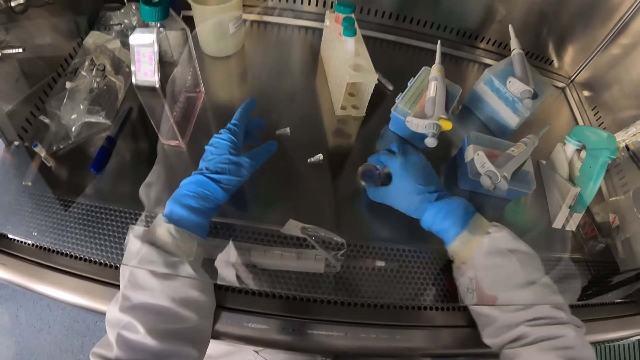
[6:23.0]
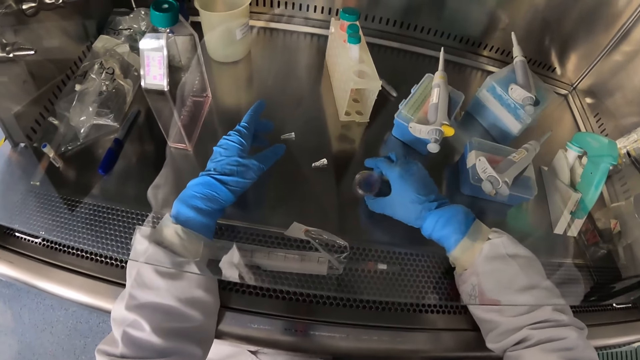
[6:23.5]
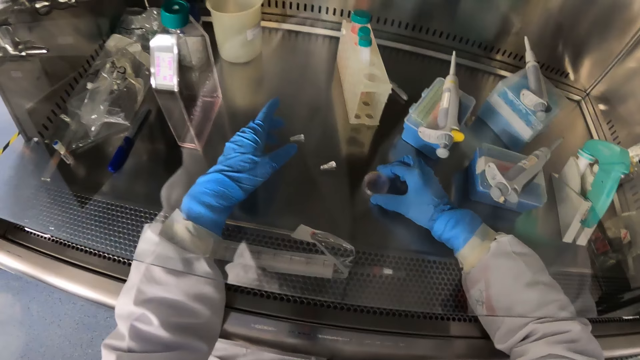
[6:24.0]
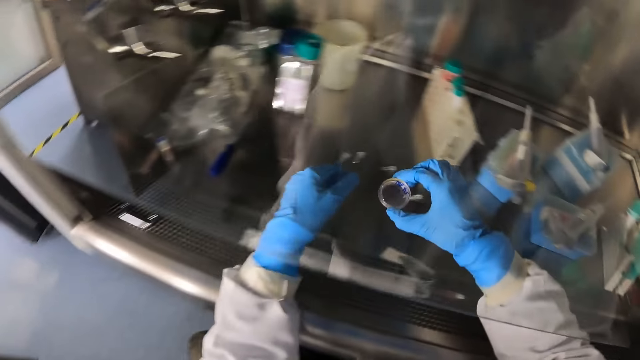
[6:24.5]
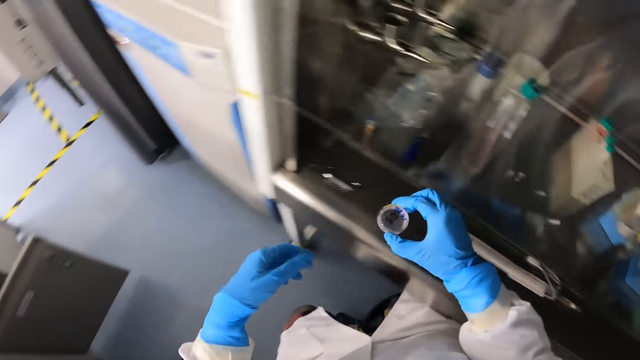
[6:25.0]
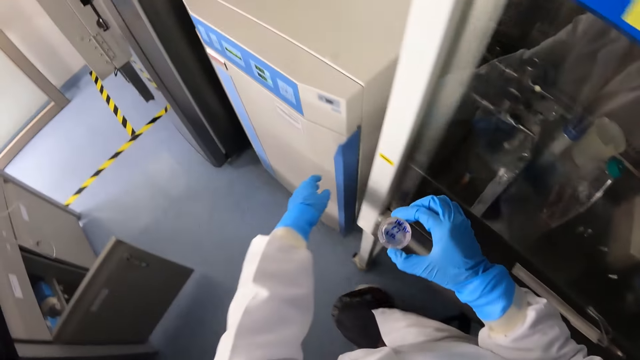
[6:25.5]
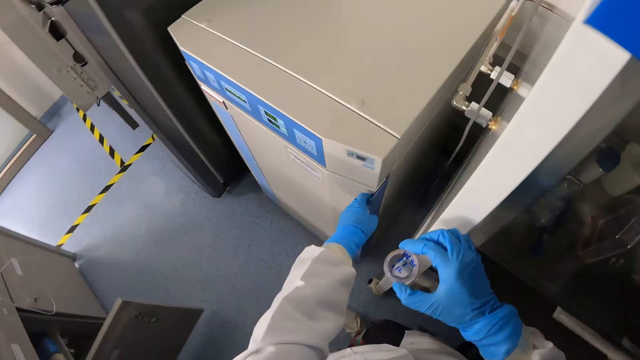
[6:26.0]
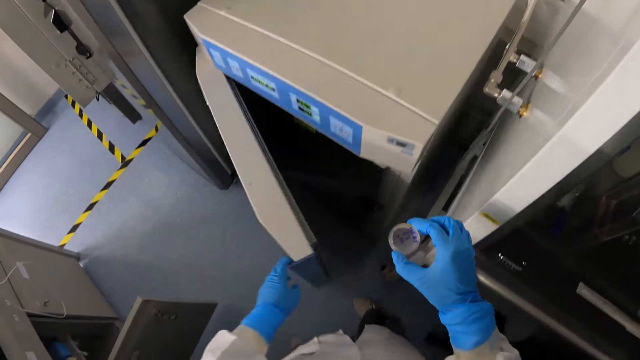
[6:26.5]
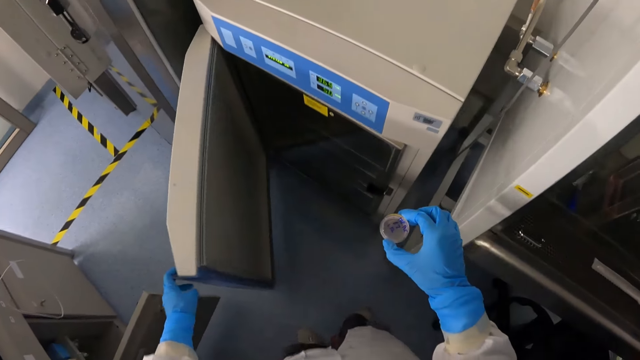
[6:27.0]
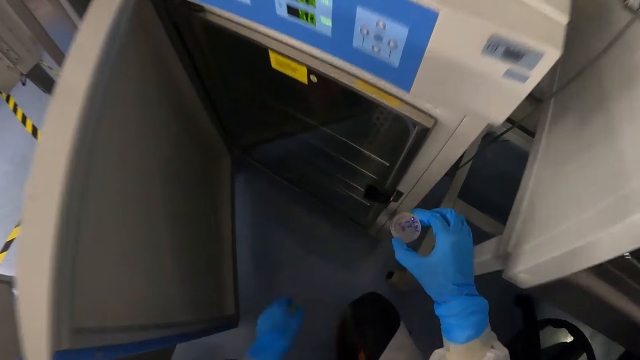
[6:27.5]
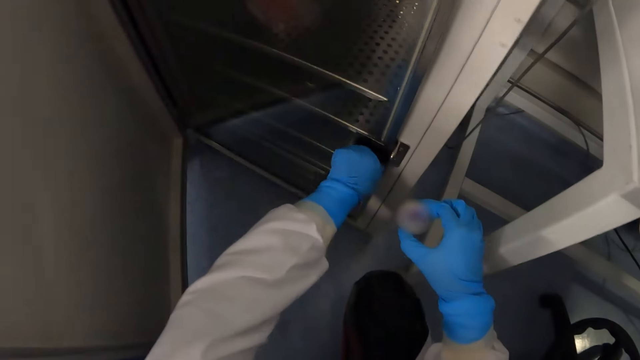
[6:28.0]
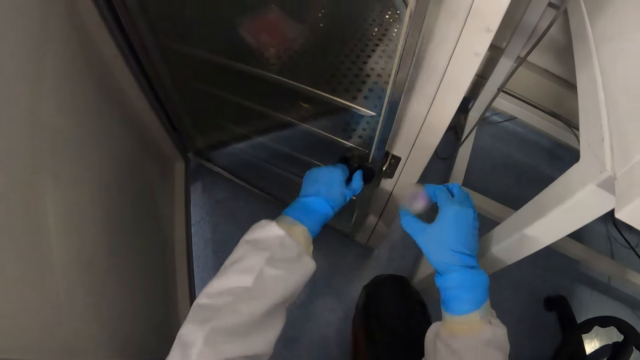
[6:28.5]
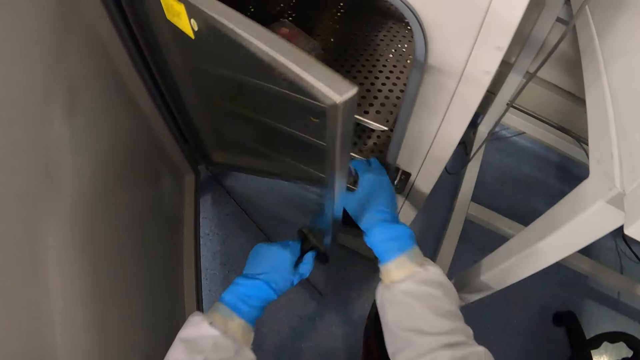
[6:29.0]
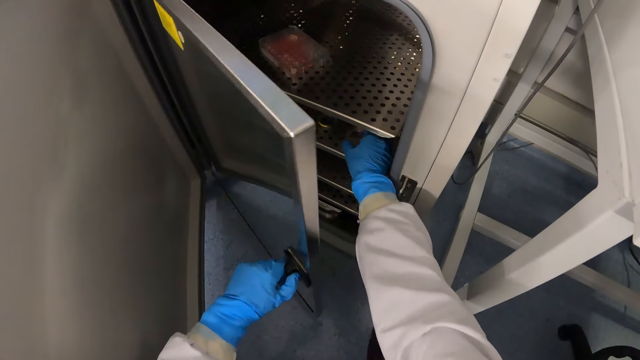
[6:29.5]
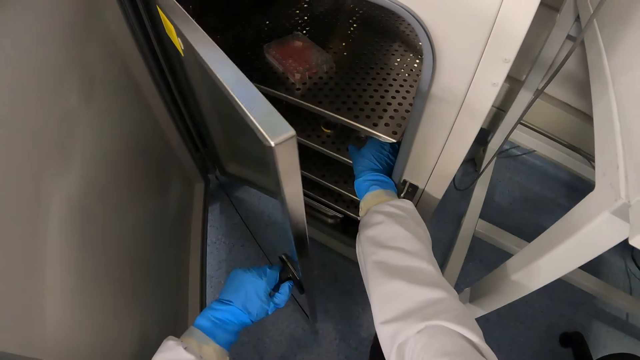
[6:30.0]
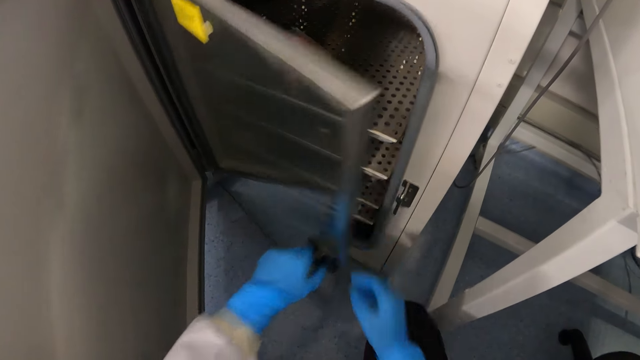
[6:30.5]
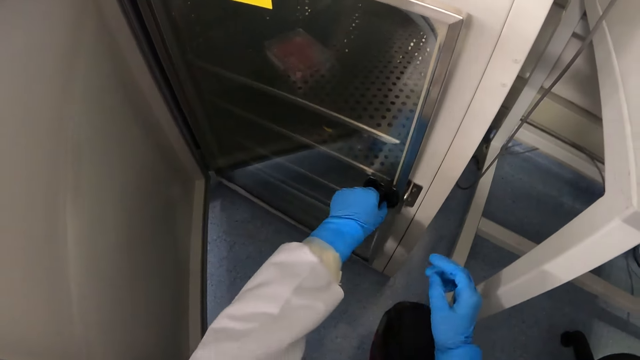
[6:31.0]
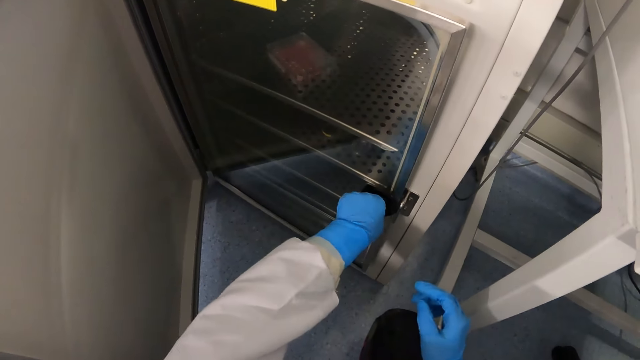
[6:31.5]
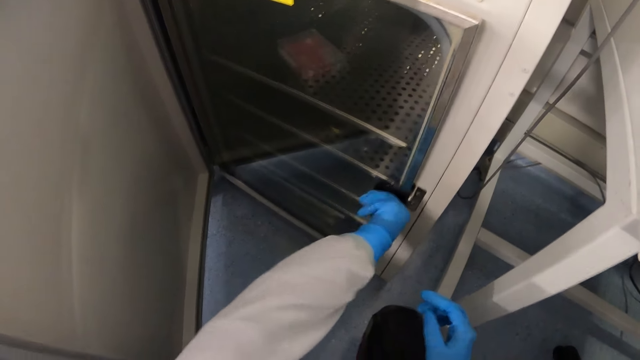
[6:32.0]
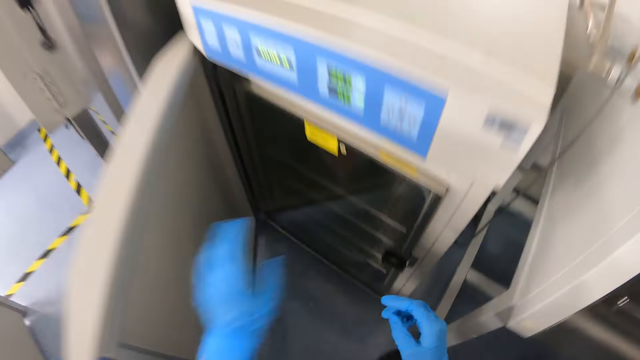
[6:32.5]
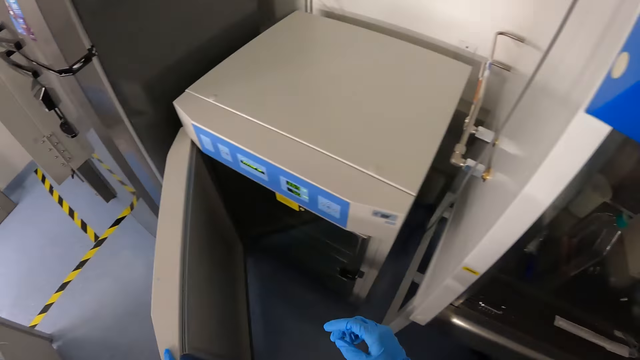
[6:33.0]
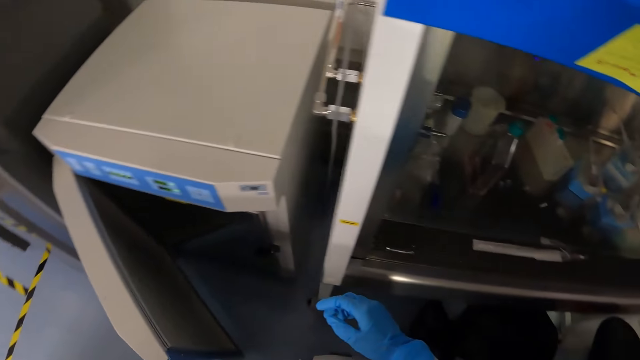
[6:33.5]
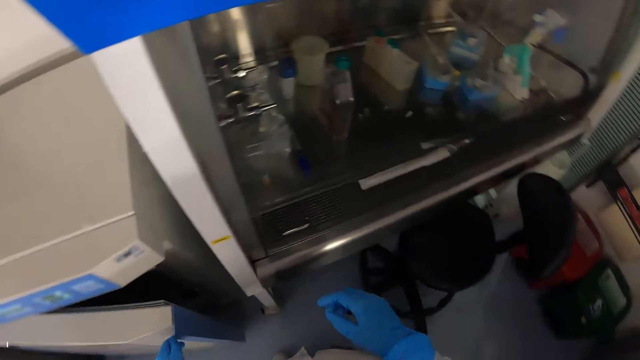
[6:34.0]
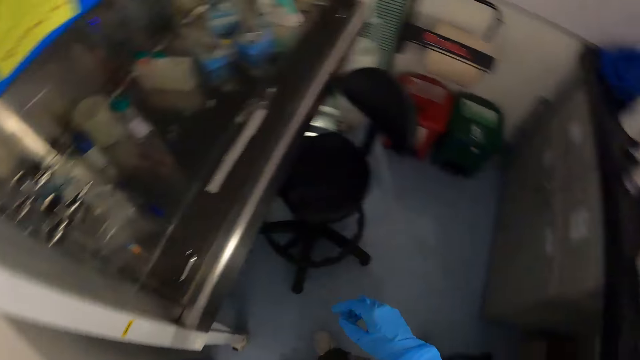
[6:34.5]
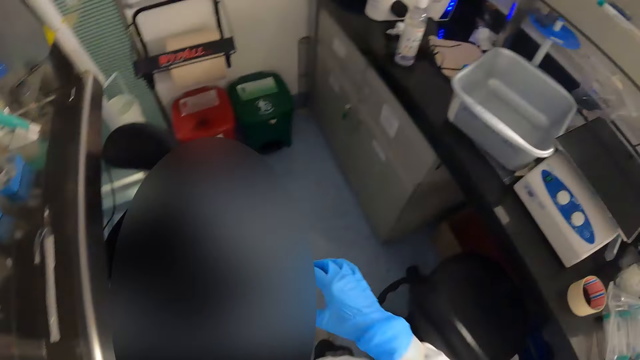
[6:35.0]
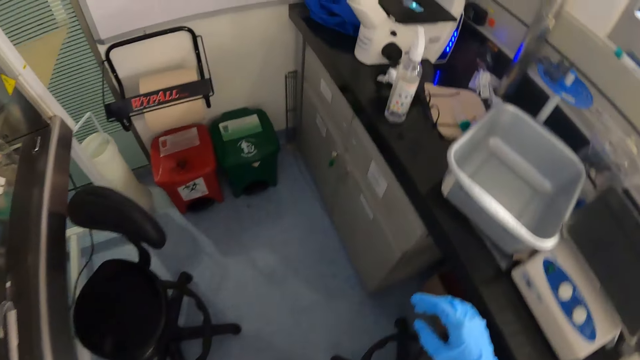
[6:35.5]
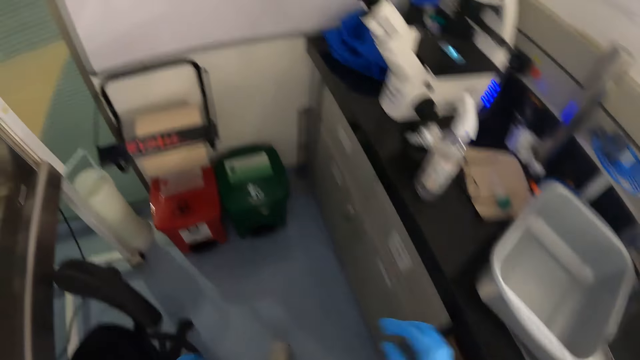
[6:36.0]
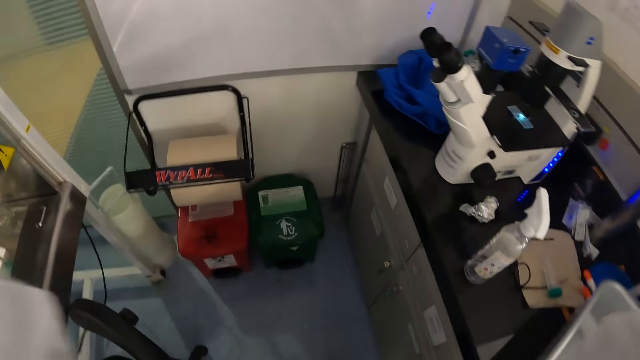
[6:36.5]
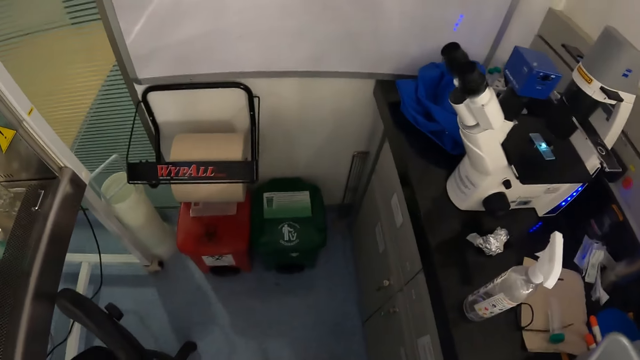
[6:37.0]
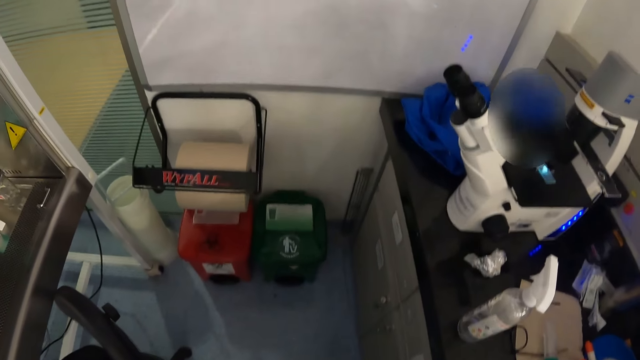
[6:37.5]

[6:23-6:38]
The camera wearer picks up the petri dish from the lab bench with his right hand. He opens a freezer with his left hand. He opens a glass door in the freezer with his left hand. He places the petri dish in the freezer with his right hand. He closes the glass door in the freezer with his left hand. He closes the freezer with his left hand.

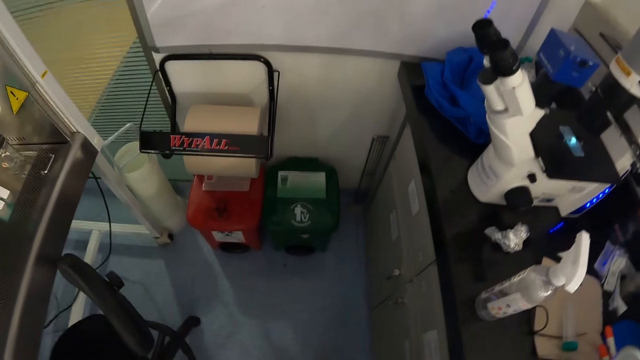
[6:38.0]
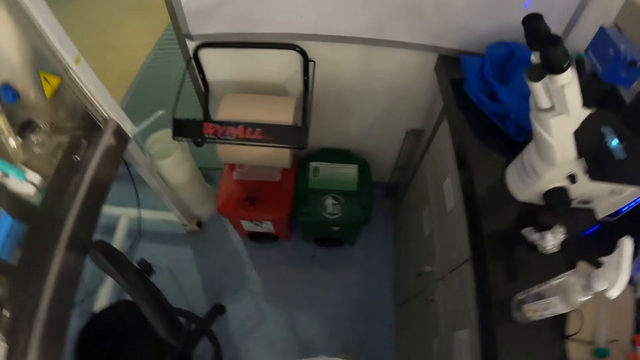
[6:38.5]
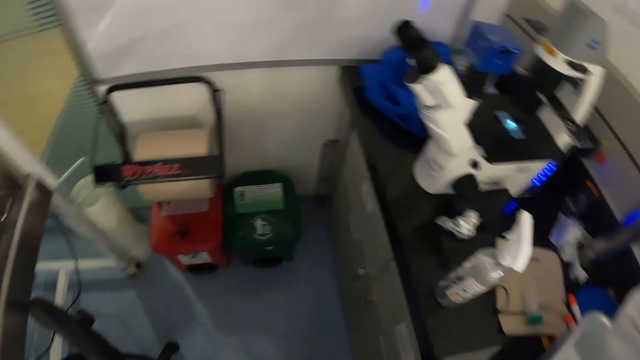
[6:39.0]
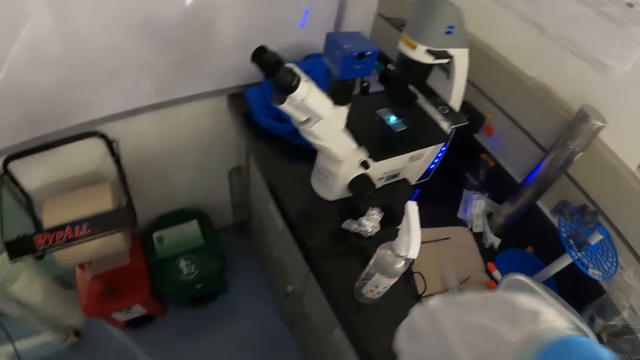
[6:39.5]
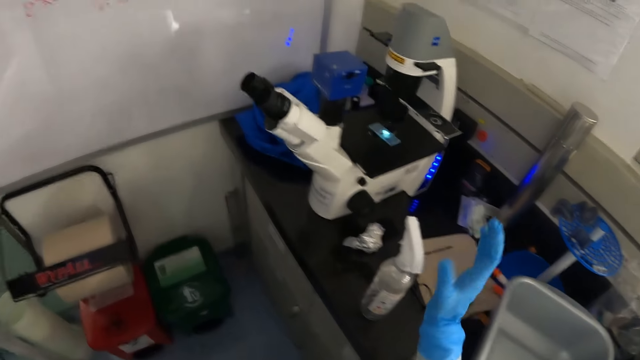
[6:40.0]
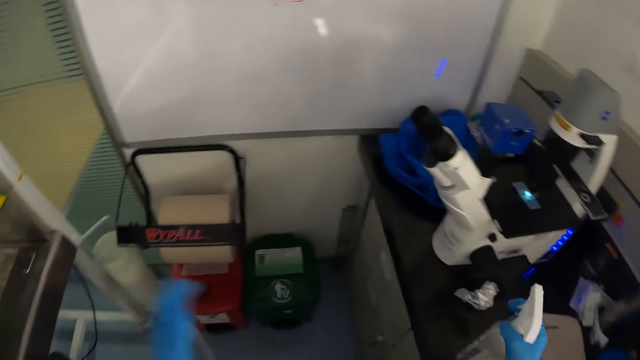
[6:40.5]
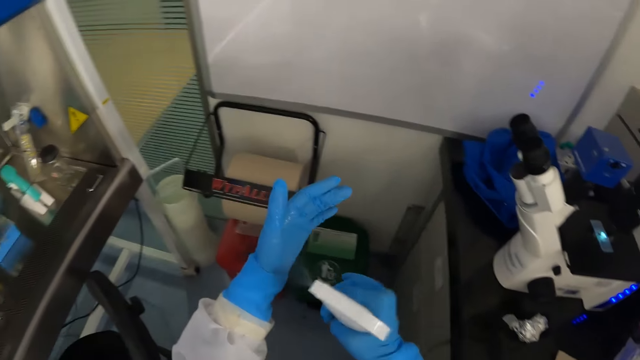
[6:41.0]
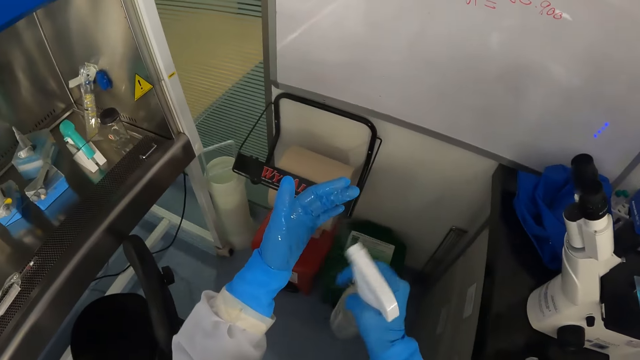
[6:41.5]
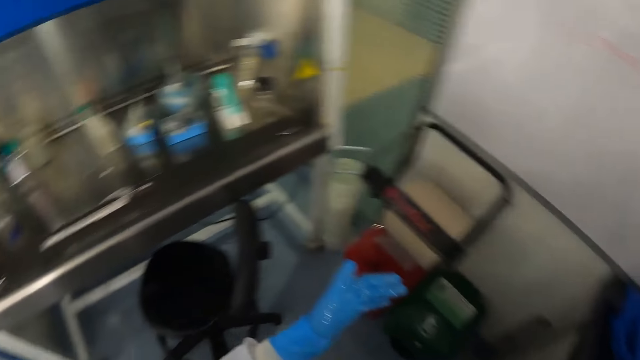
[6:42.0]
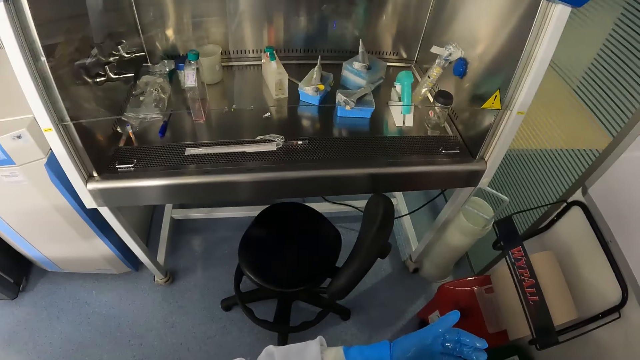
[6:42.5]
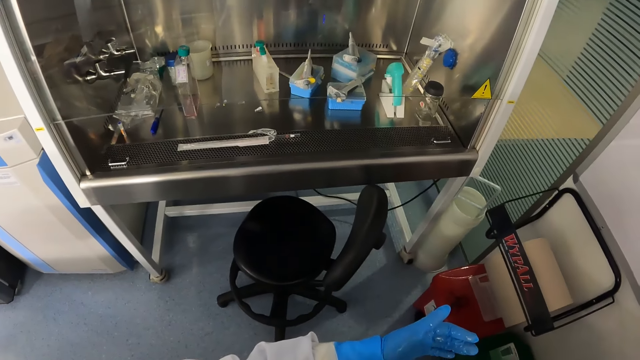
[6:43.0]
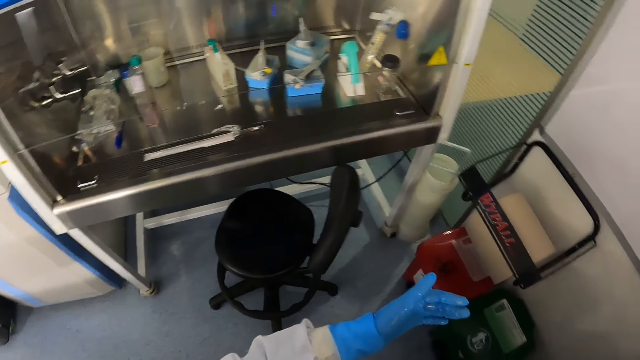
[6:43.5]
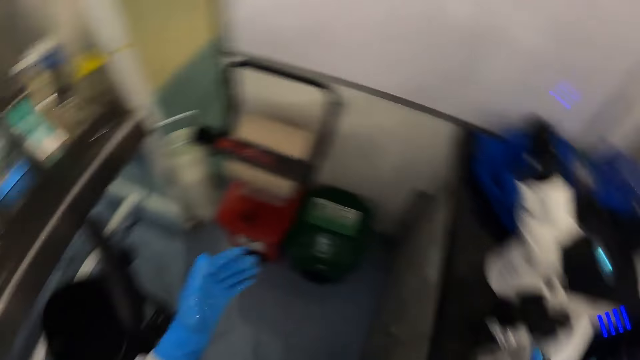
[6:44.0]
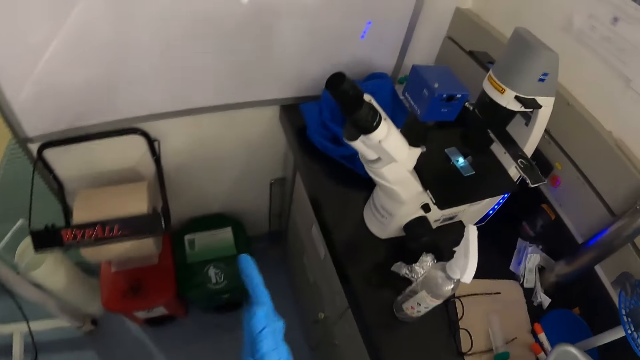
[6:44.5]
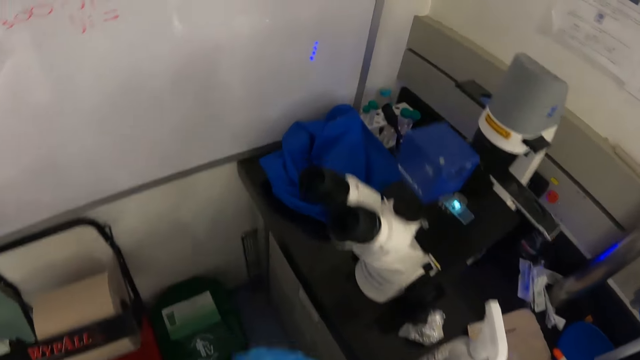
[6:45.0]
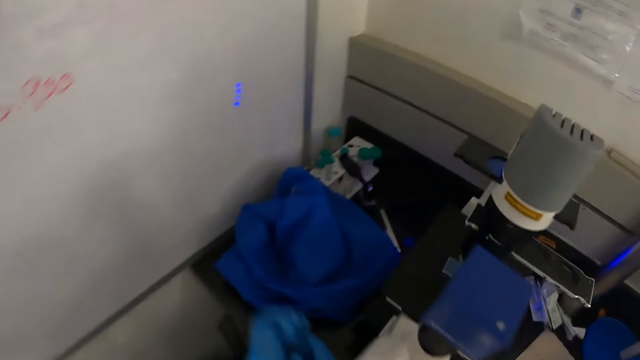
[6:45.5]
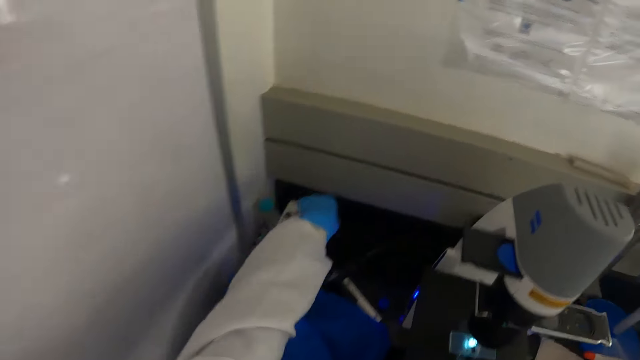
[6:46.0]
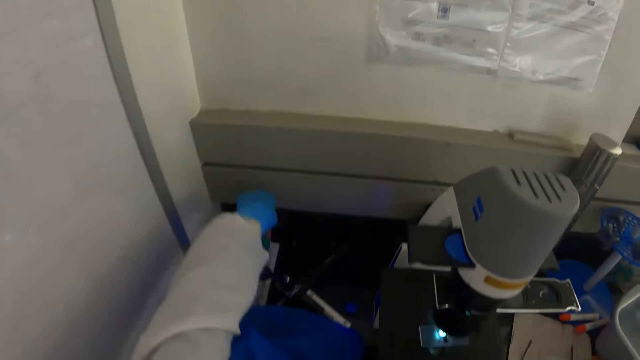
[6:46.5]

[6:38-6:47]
The camera wearer picks up a disinfectant from a lab bench with his right hand. He sprays his left hand with the disinfectant in his right hand. He rubs his hands.
